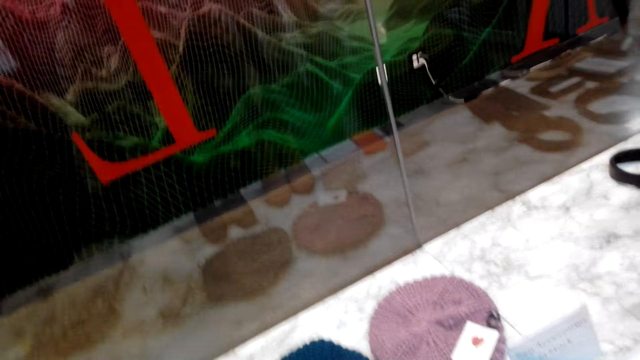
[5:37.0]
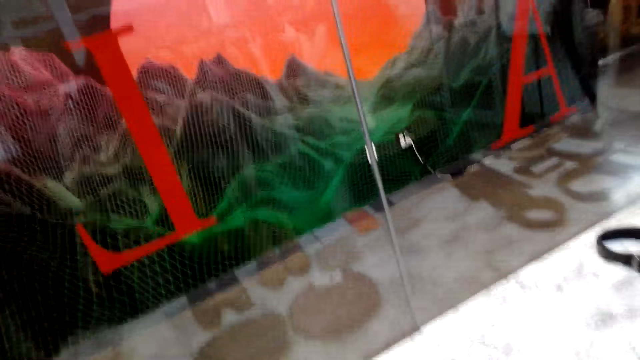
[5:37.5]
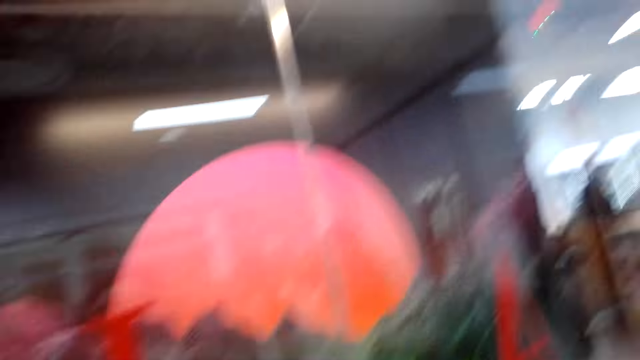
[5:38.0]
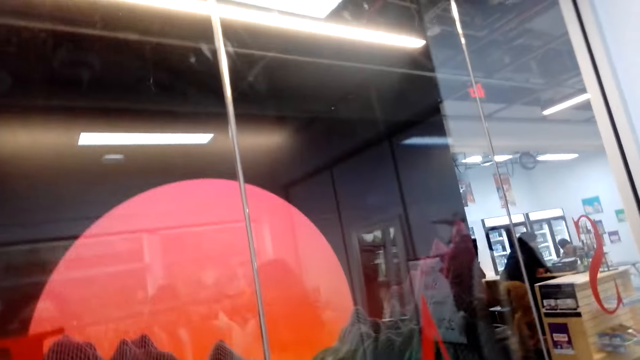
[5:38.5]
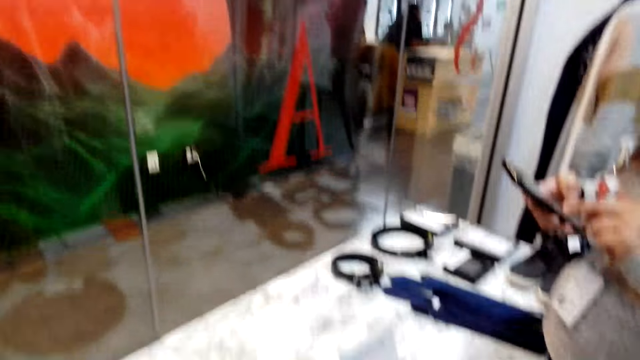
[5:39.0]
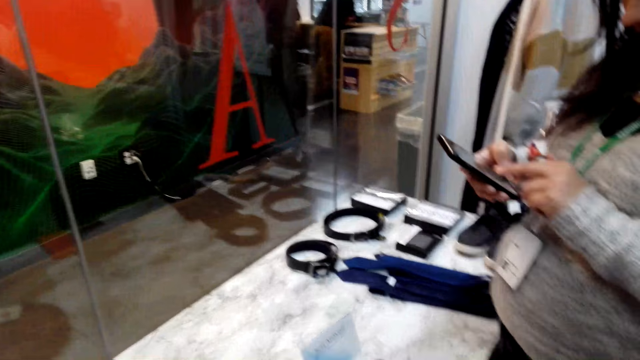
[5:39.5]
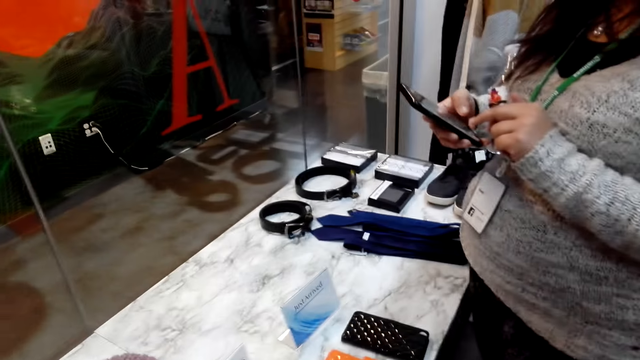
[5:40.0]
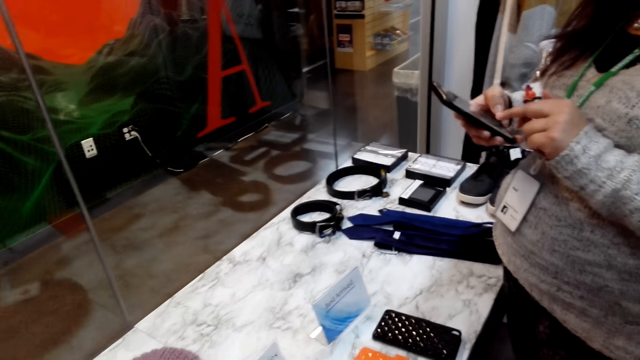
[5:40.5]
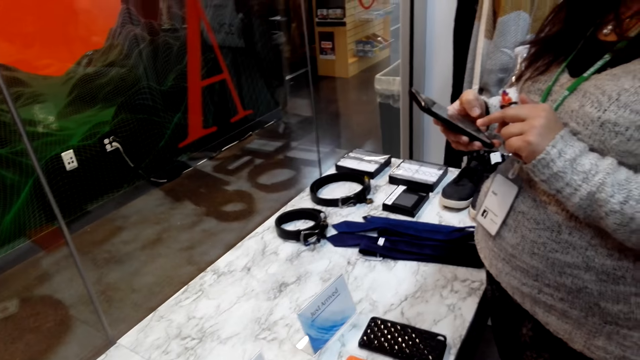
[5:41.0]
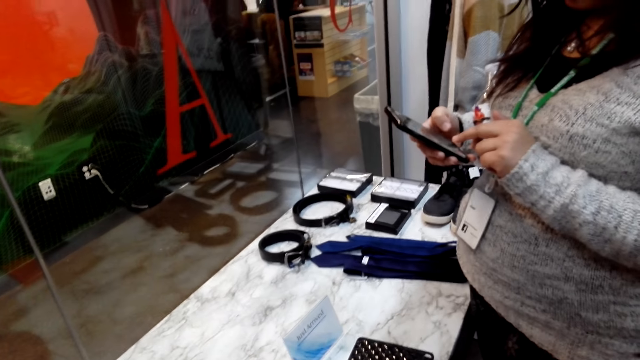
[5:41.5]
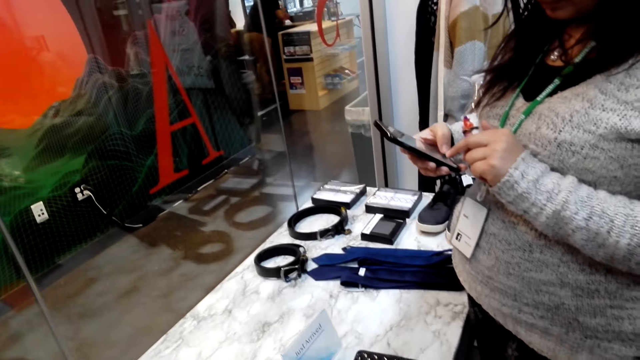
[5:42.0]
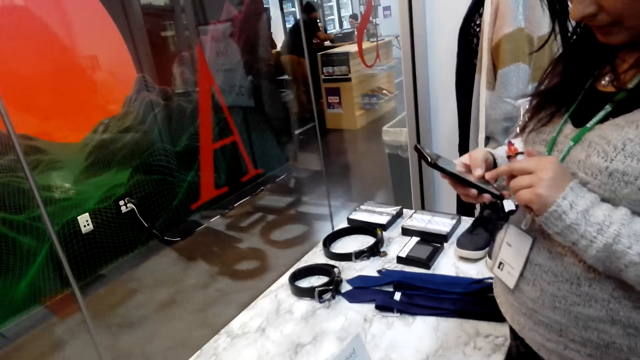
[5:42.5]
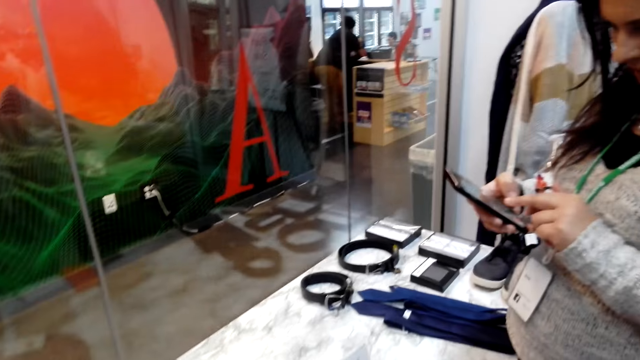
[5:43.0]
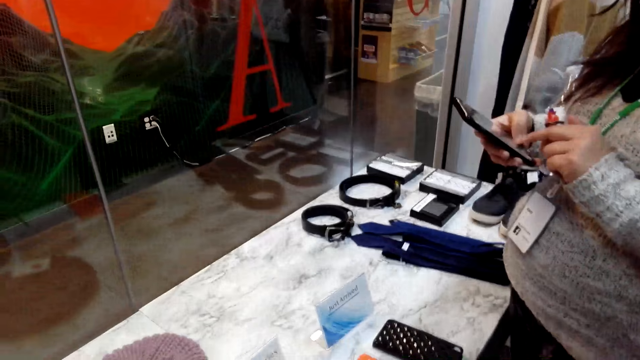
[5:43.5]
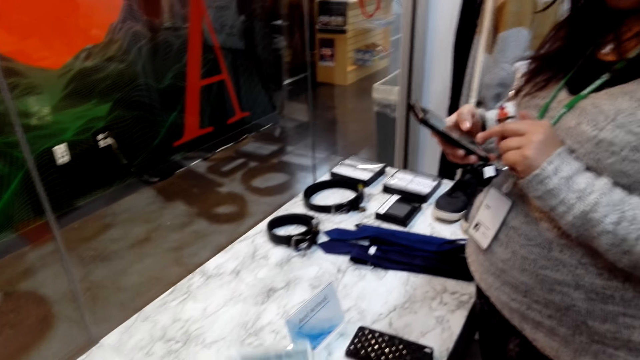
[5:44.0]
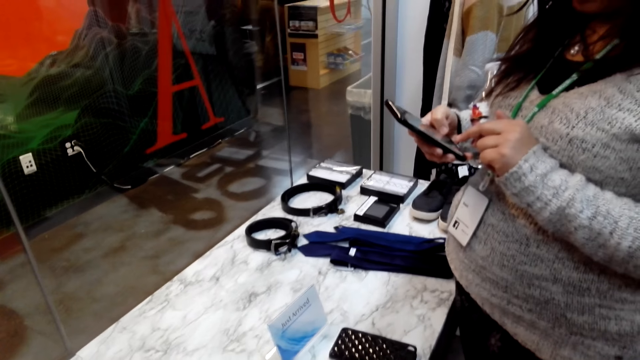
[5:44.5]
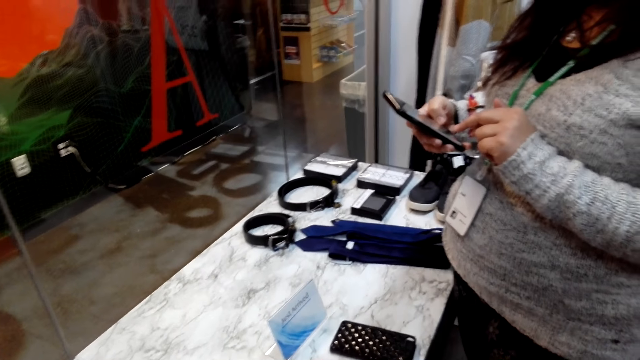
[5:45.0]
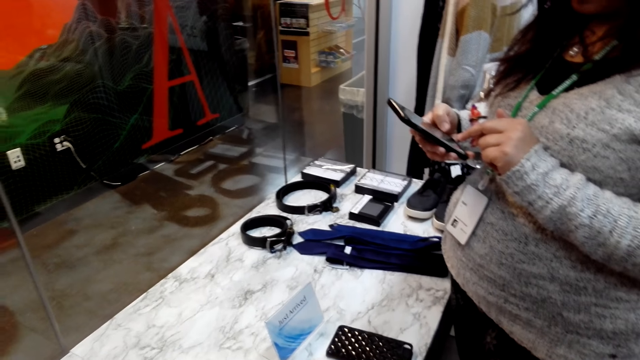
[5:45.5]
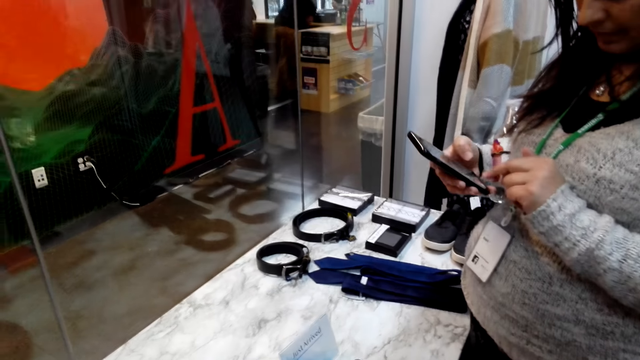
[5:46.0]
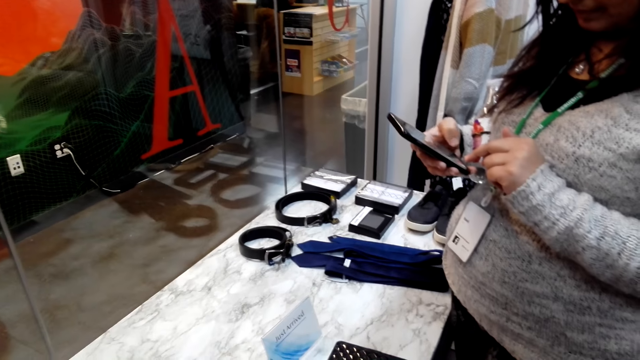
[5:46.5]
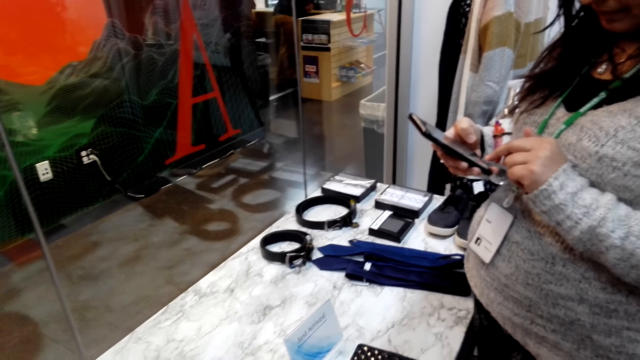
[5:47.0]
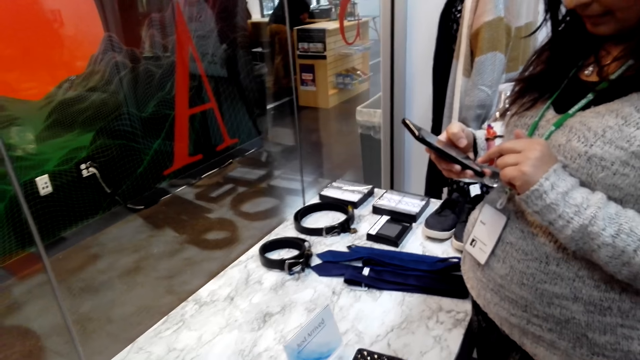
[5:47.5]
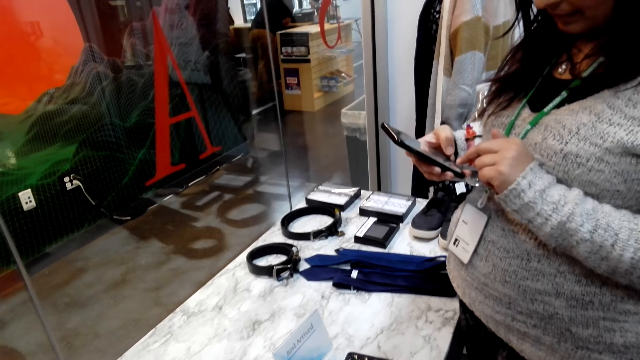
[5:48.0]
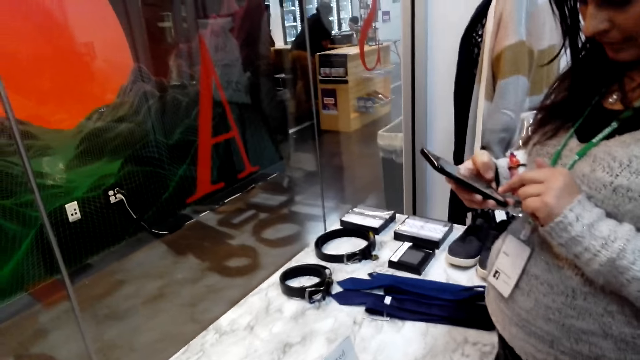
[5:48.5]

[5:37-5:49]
The woman scrolls her phone.

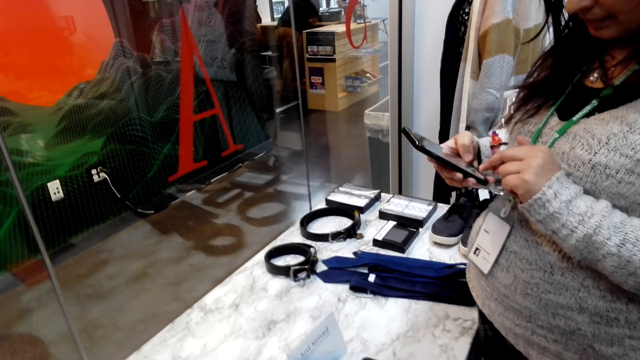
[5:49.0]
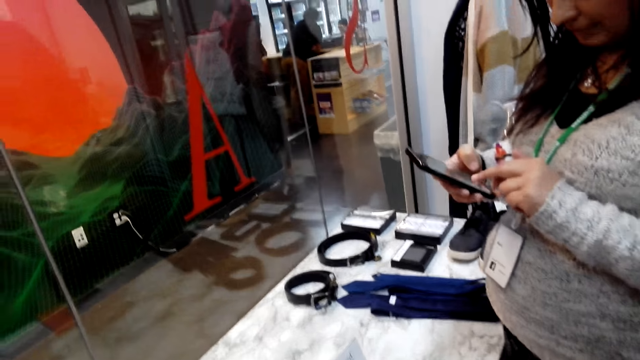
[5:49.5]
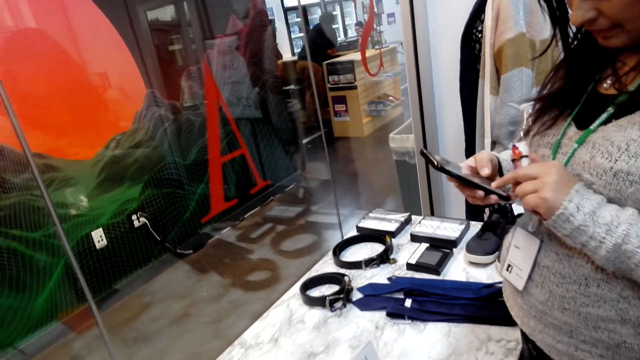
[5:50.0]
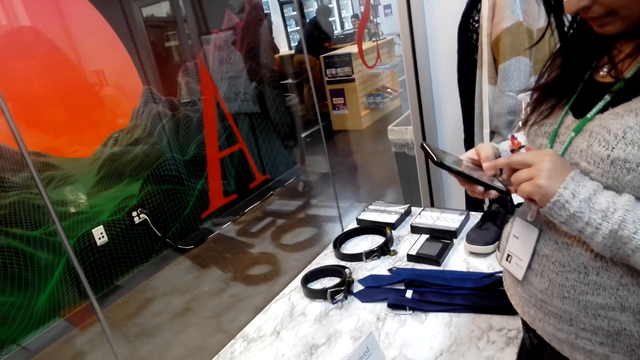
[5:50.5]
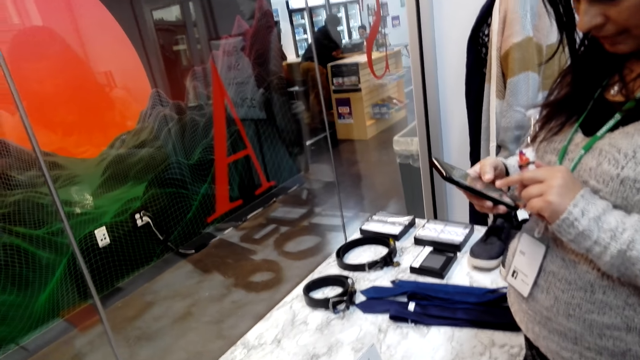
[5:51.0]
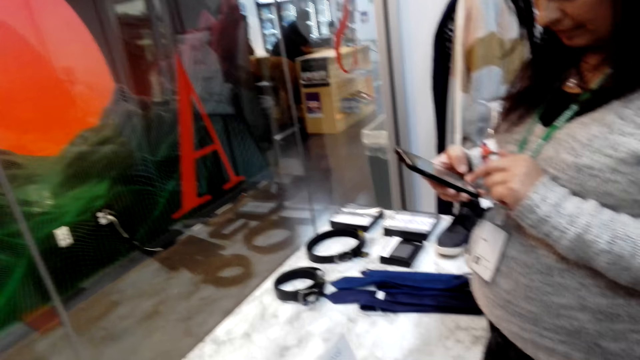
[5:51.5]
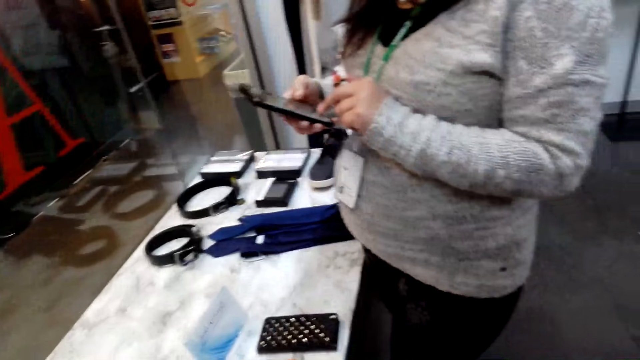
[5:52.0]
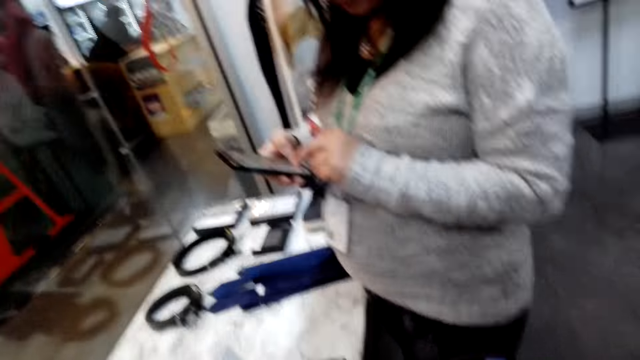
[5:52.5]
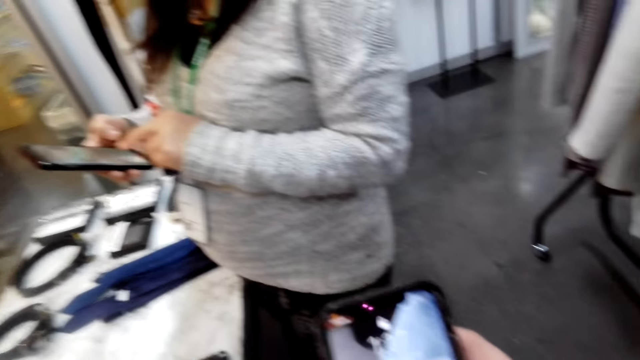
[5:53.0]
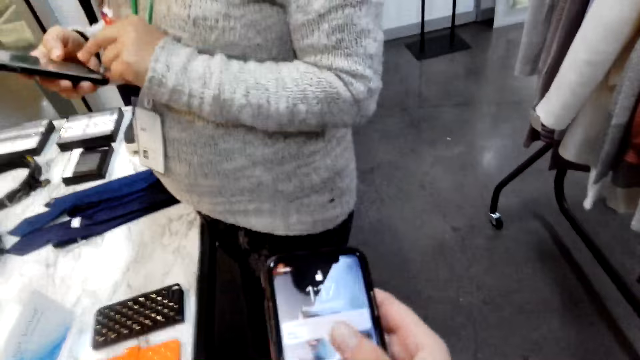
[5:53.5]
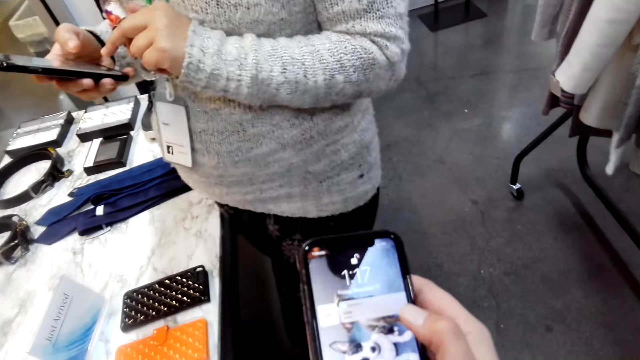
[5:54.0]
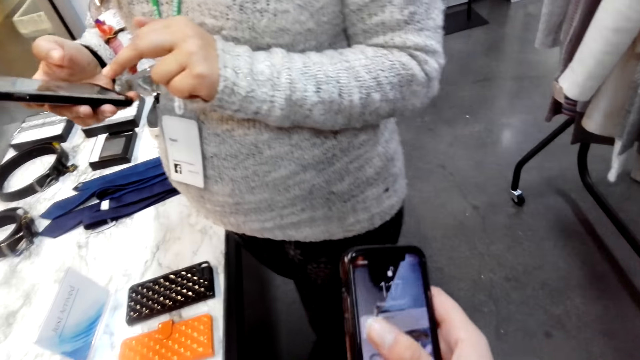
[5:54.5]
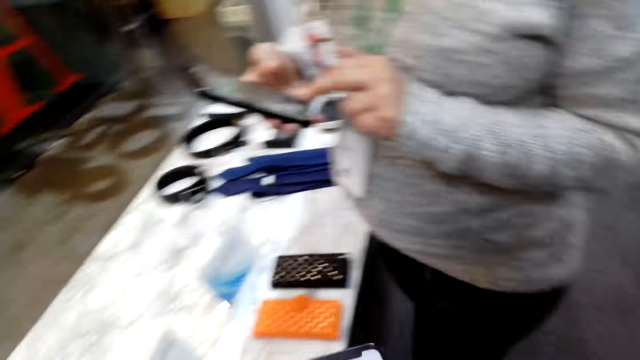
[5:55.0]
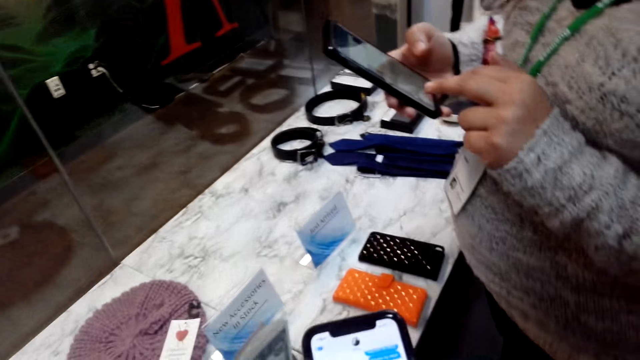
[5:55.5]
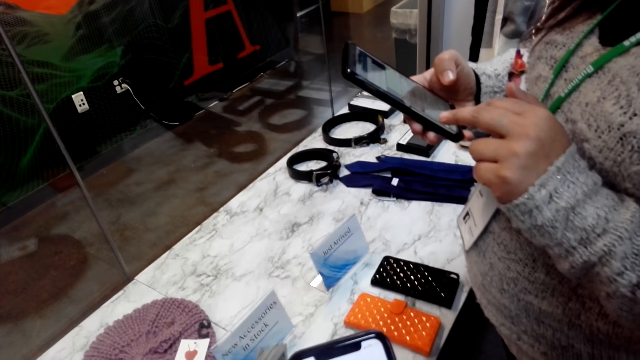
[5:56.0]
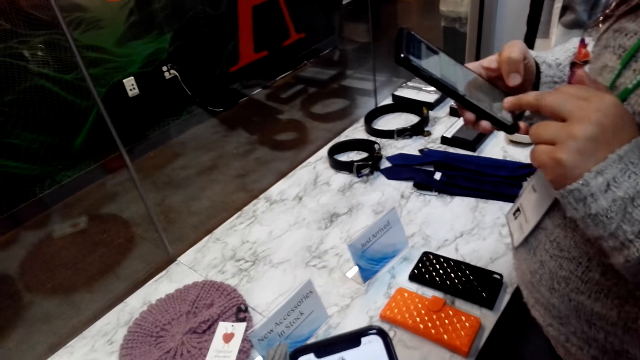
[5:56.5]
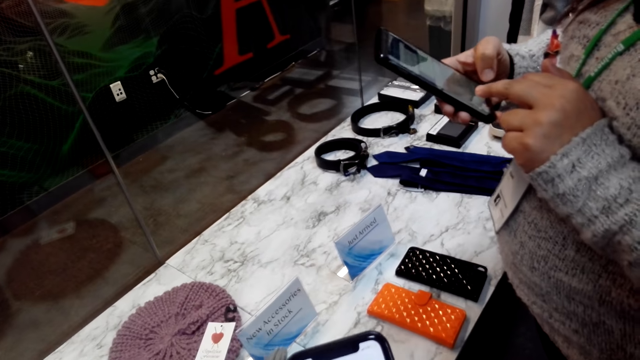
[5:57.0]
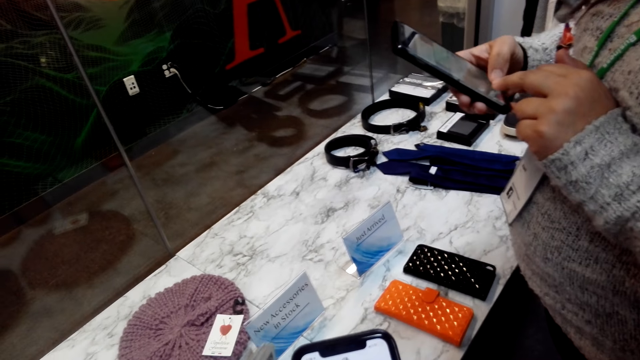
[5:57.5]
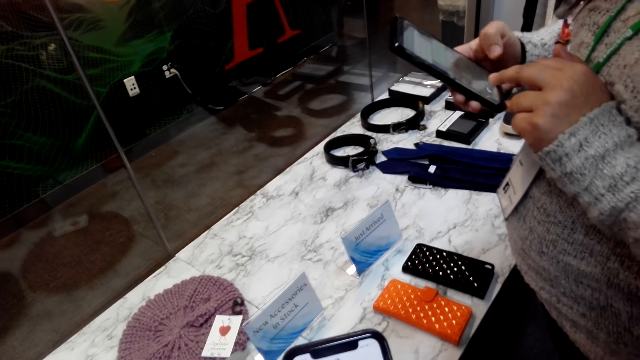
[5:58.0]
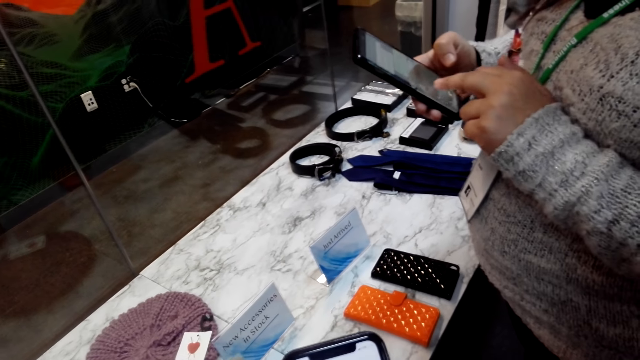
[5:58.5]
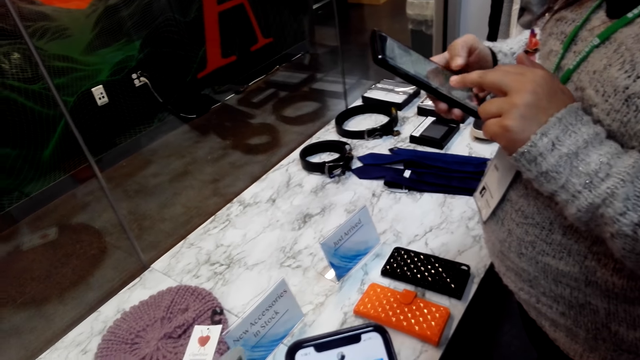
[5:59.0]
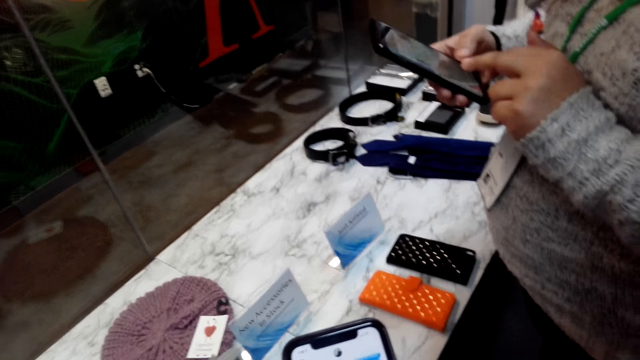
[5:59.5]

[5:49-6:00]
The camera wearer types on her phone. They hold the phone.
